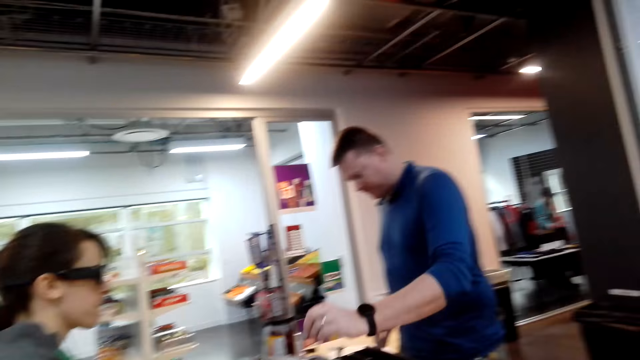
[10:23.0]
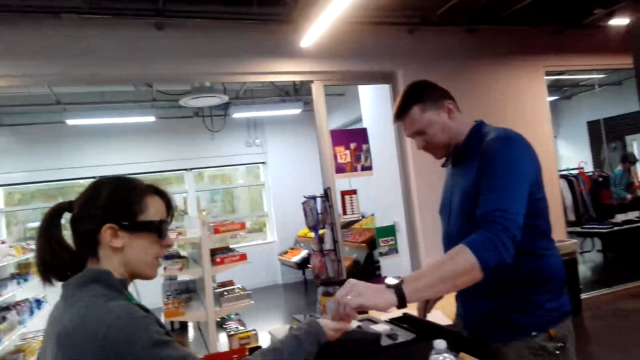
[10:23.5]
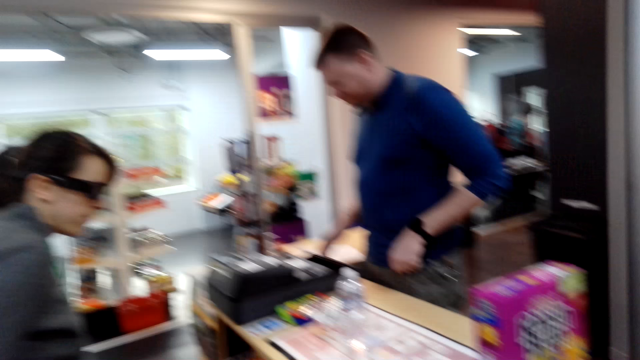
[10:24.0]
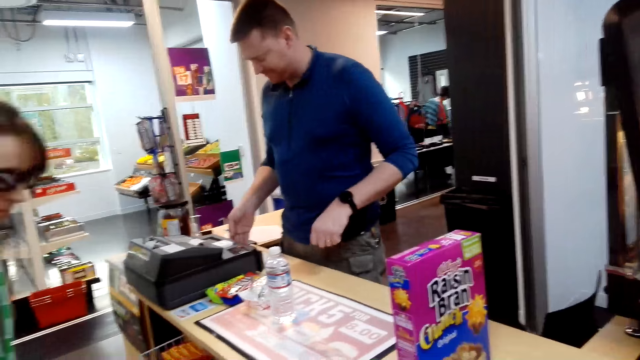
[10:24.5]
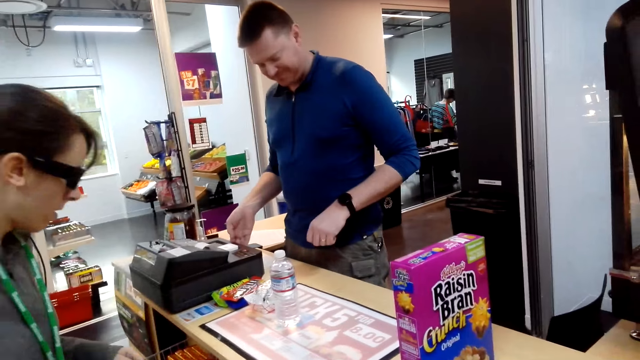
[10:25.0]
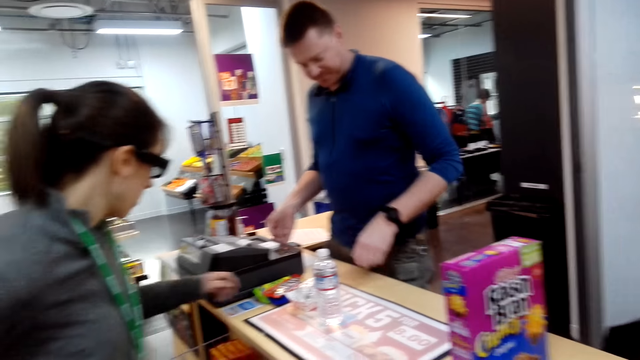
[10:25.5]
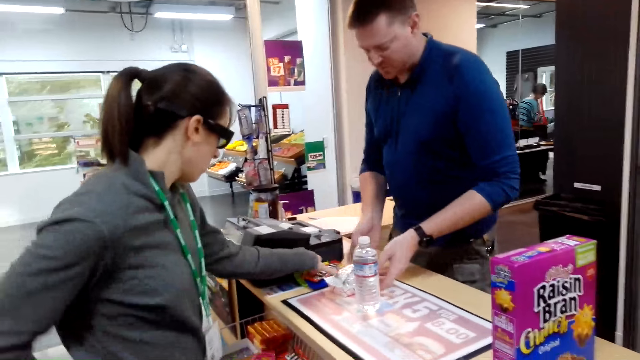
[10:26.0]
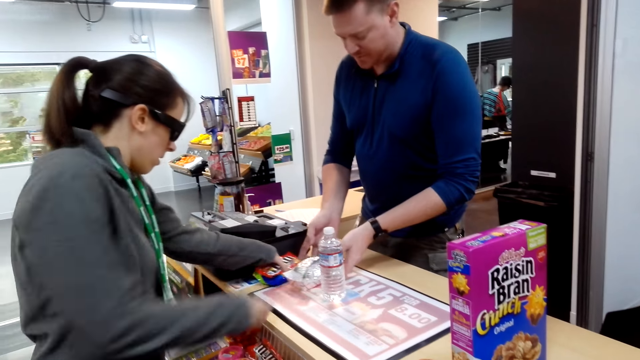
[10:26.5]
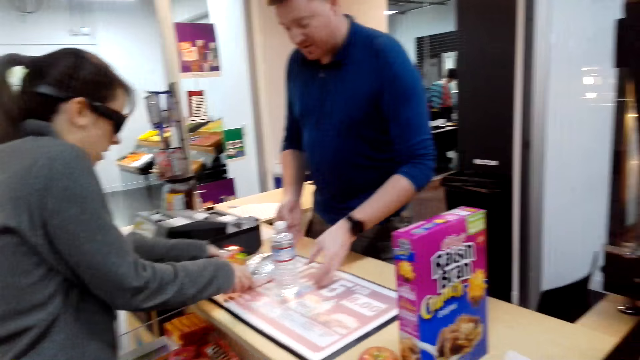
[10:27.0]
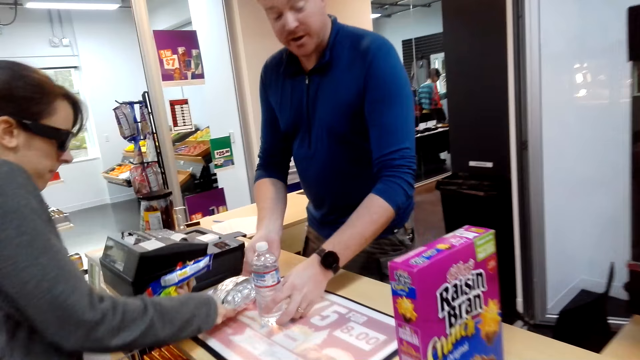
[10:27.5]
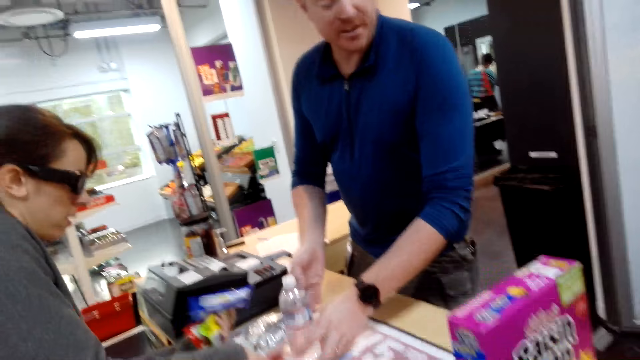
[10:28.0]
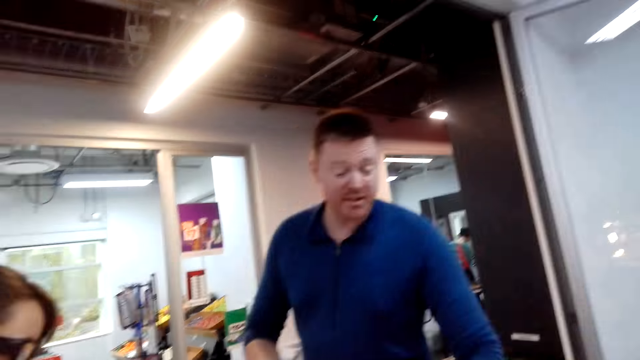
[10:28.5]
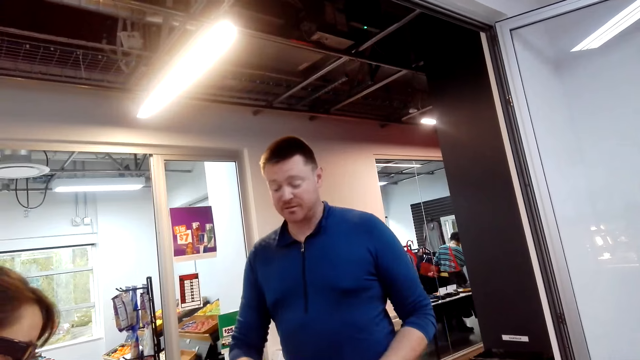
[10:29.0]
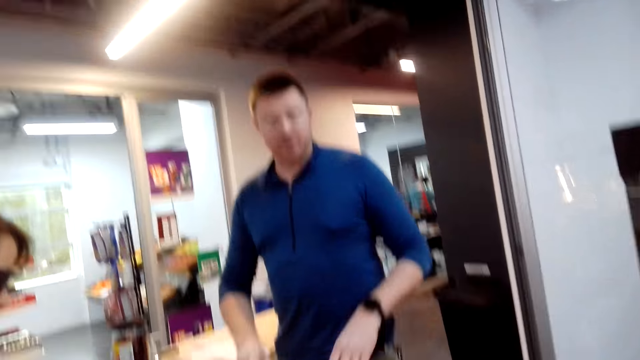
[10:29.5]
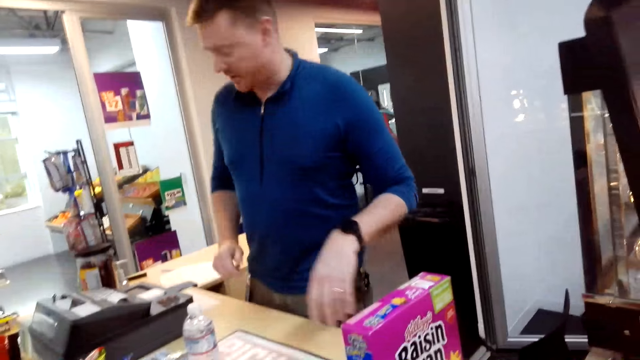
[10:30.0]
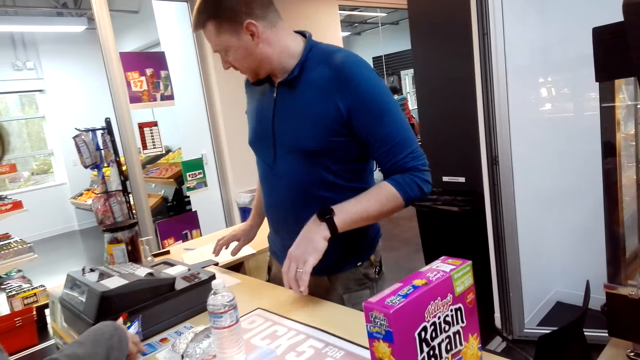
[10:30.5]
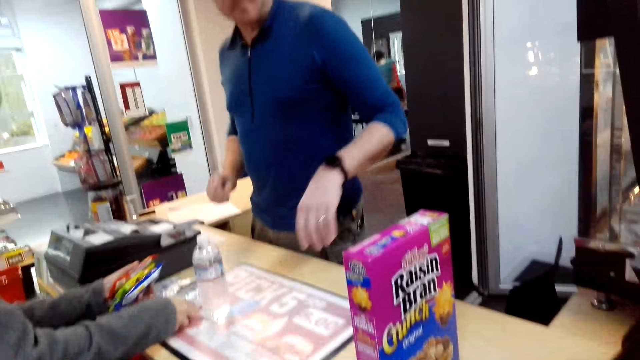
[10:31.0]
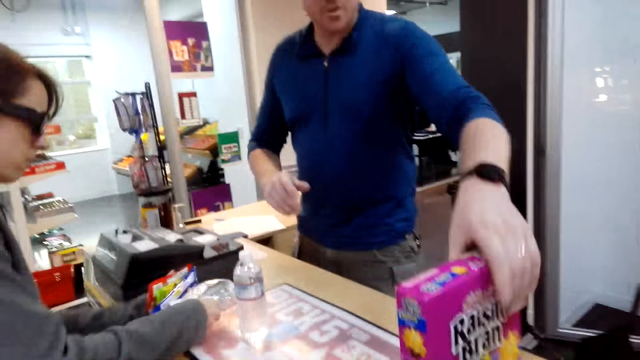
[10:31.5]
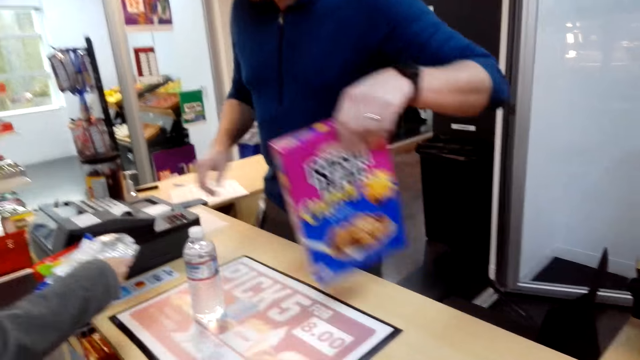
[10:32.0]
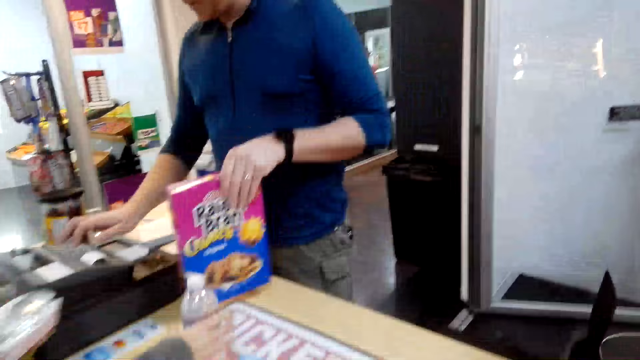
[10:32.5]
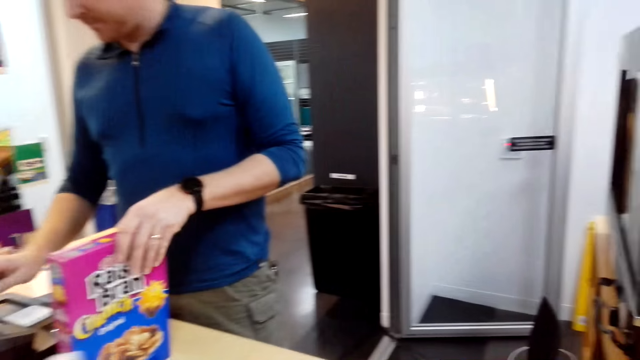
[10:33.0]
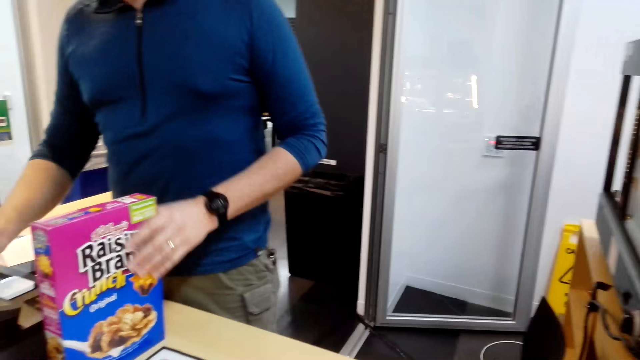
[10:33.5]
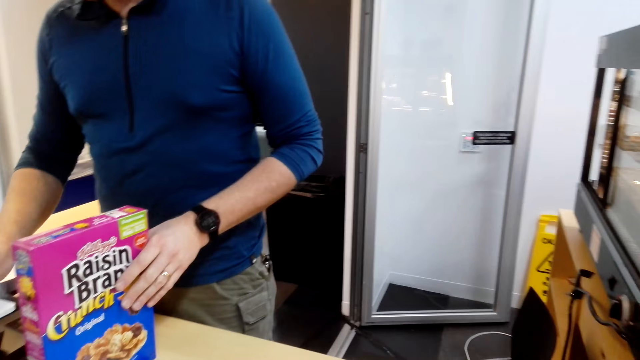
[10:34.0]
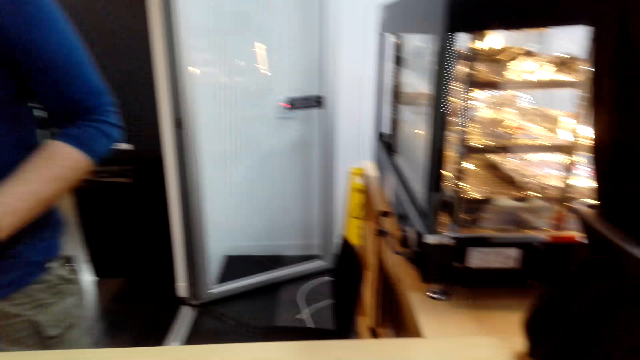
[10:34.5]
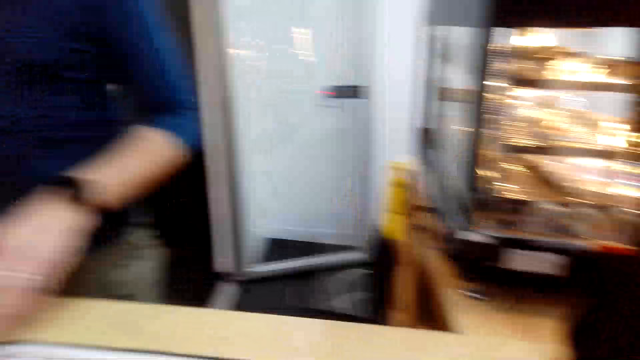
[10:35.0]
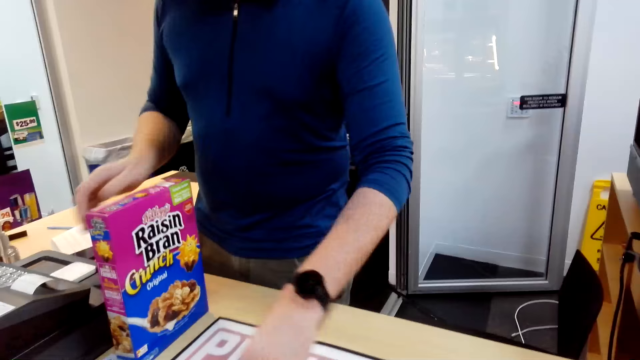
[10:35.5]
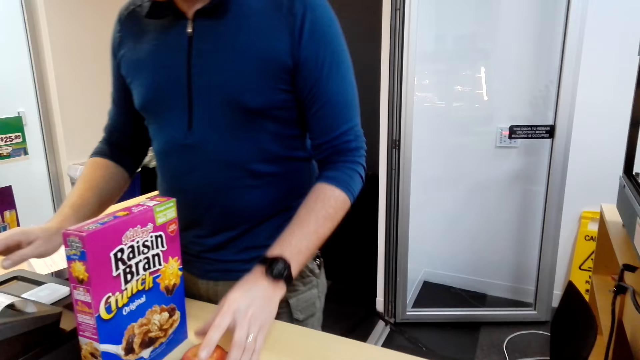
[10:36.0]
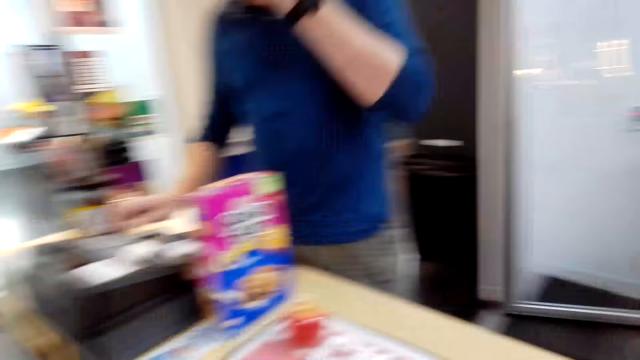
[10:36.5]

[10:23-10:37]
A man gives a lady money. The lady takes bought goods from the counter. The man pushes the items. The camera wearer looks around. The lady picks the items. Another person records goods on the teller. The man takes a box, puts the box on the counter. The camera wearer looks around. The man touches an item.

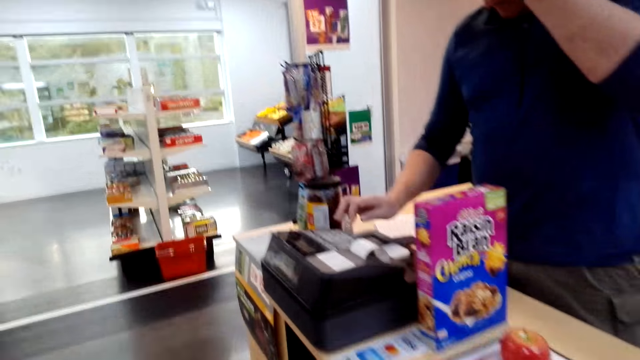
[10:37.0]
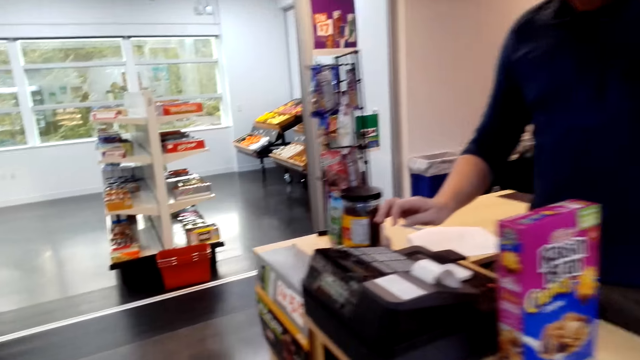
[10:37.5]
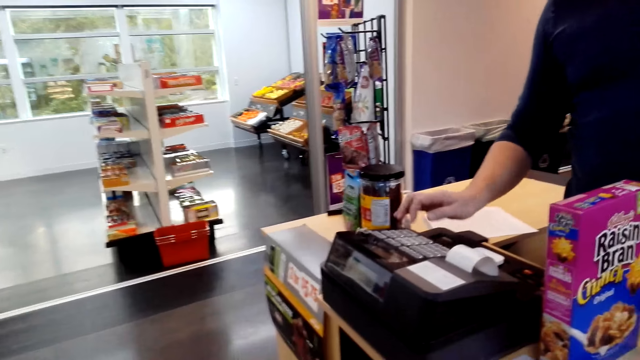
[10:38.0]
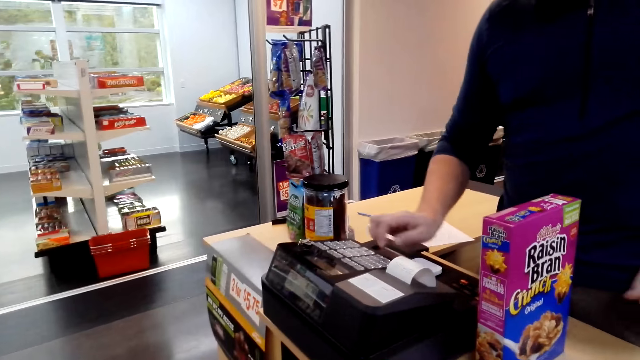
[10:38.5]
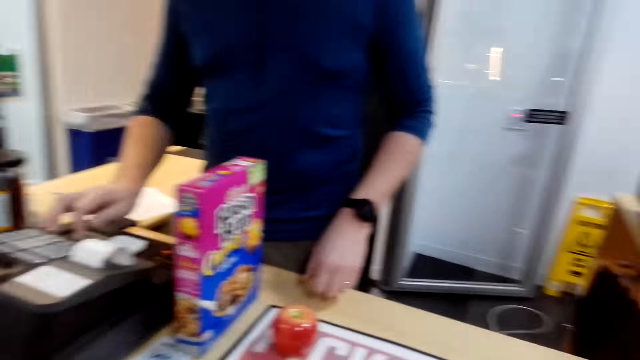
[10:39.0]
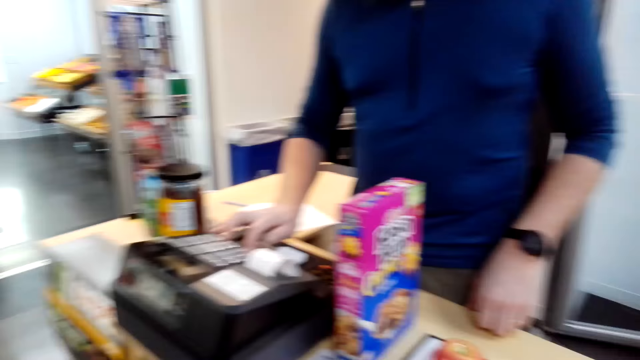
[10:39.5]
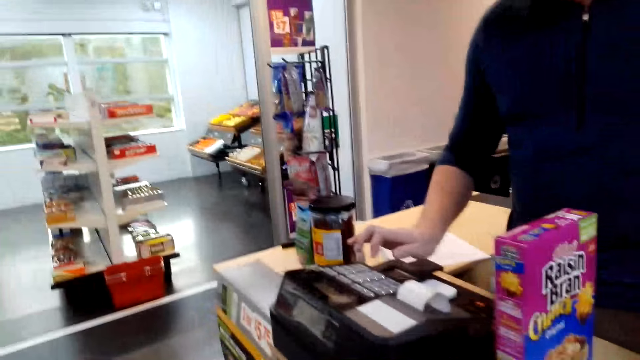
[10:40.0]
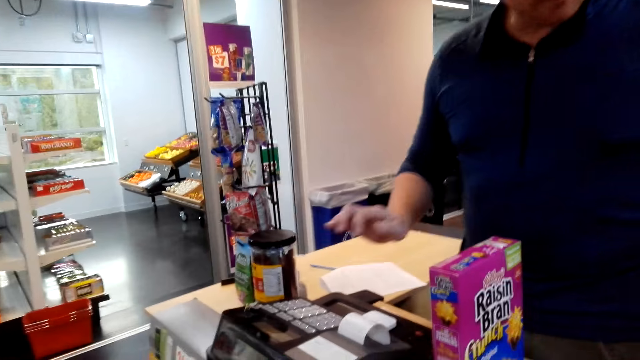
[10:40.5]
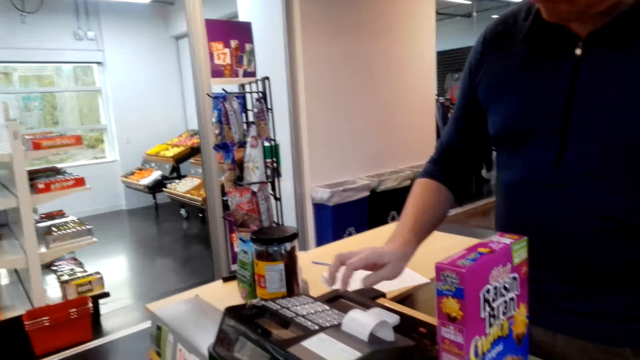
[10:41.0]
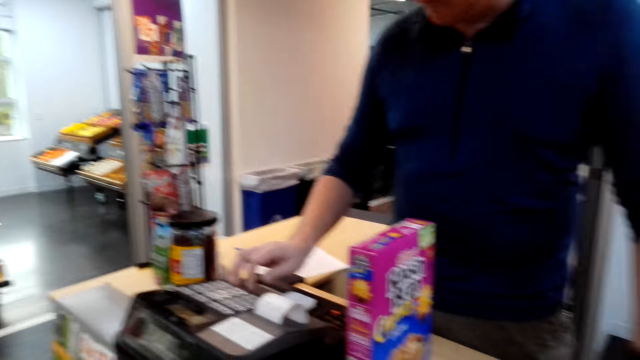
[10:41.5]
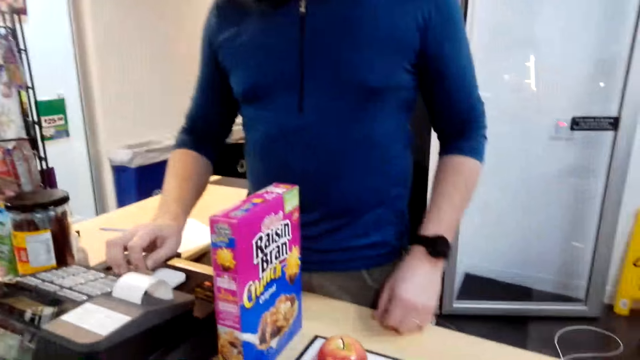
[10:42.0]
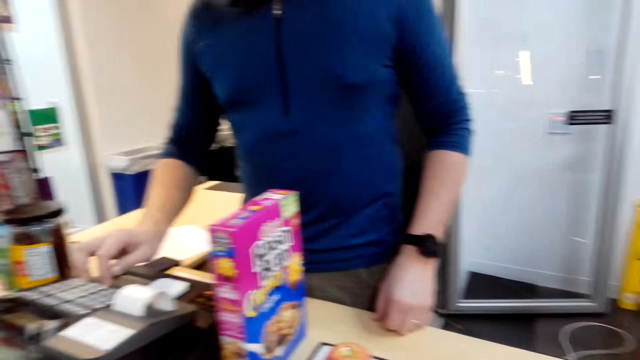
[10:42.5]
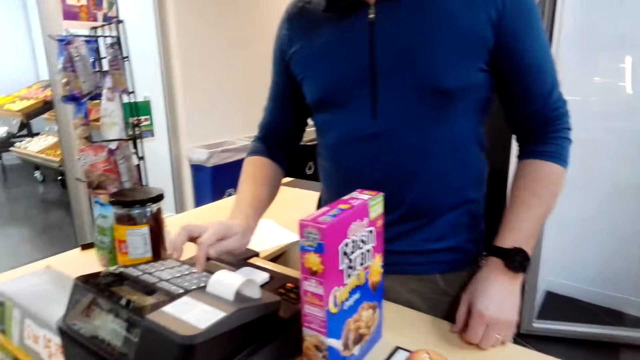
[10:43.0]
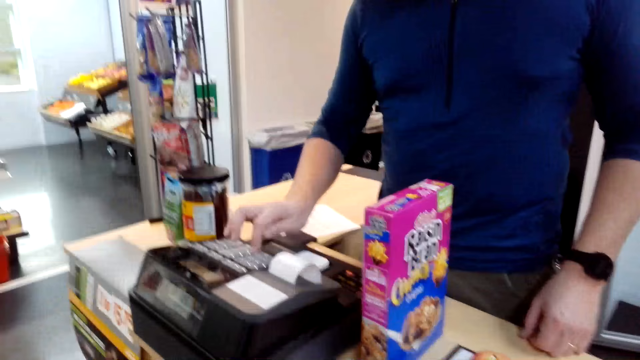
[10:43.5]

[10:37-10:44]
The camera wearer looks around. A man presses the machine. The man records goods on the teller.
